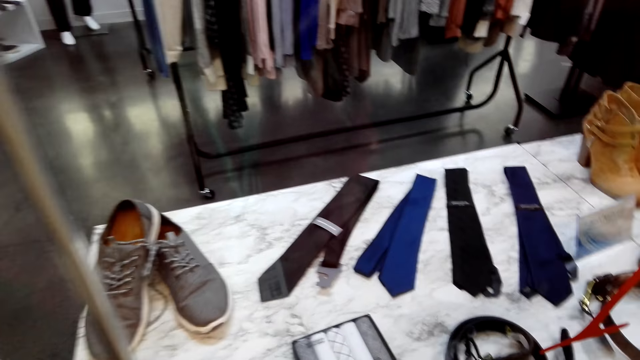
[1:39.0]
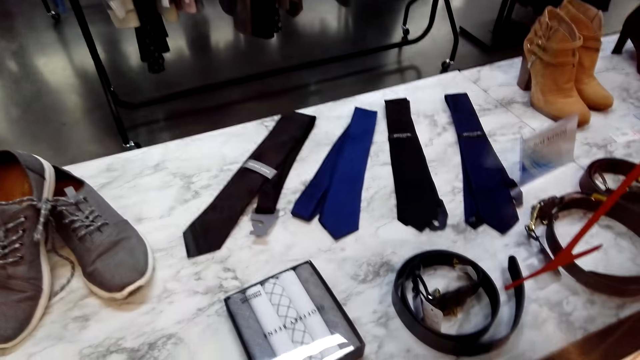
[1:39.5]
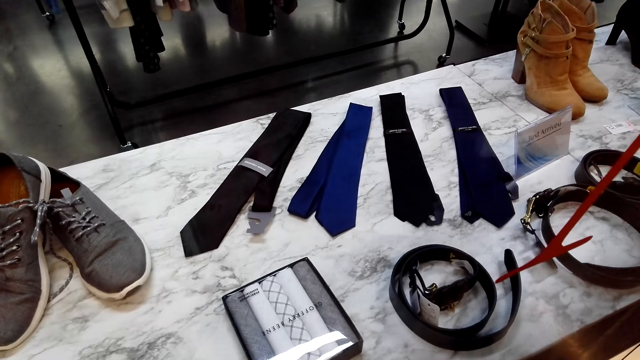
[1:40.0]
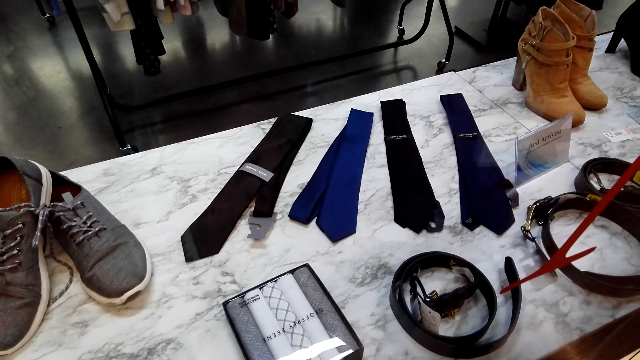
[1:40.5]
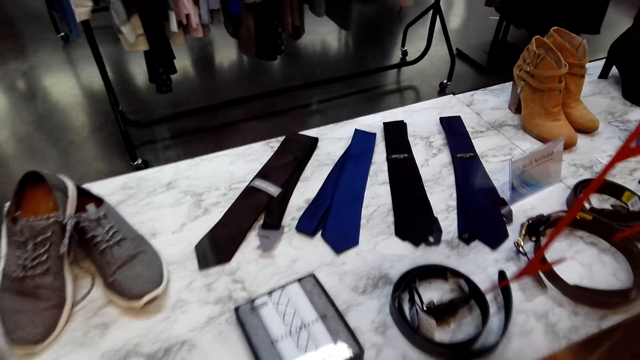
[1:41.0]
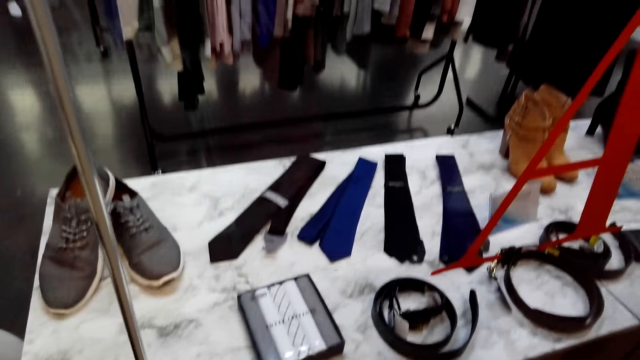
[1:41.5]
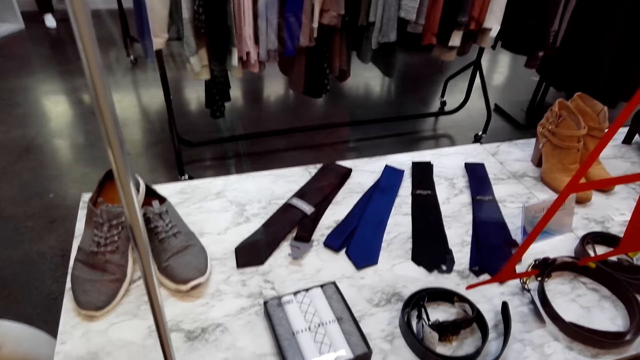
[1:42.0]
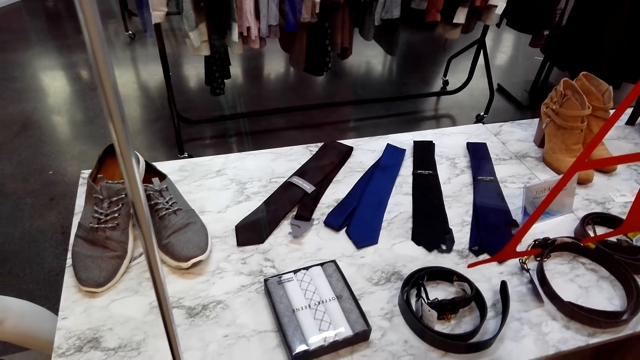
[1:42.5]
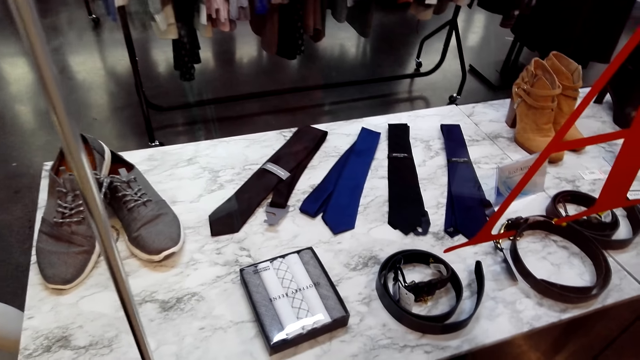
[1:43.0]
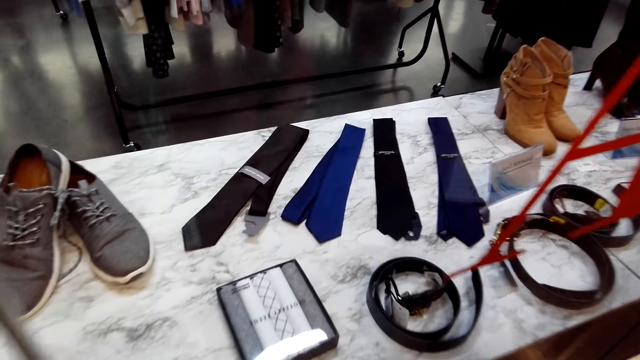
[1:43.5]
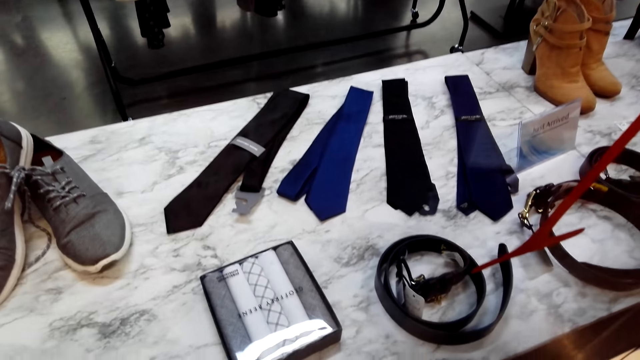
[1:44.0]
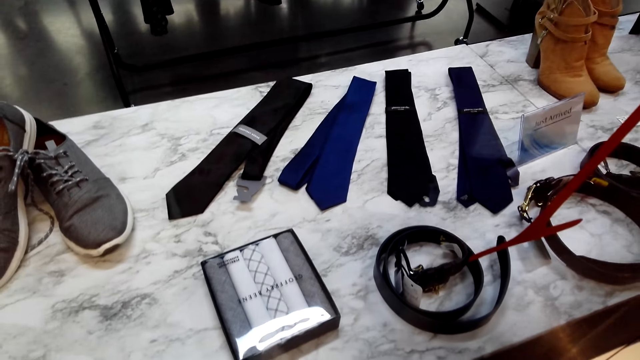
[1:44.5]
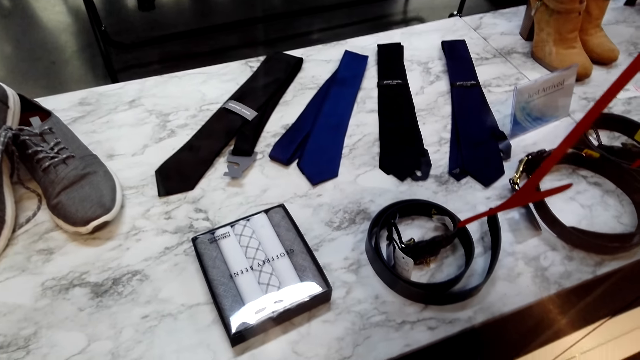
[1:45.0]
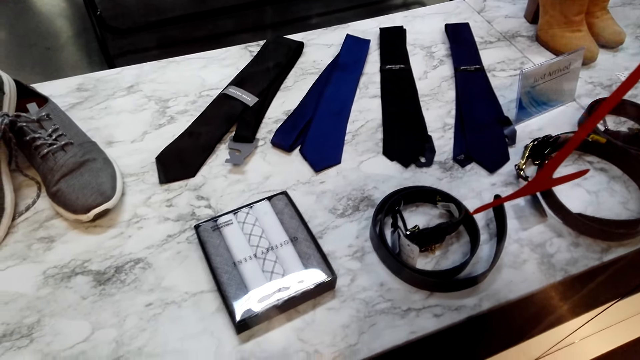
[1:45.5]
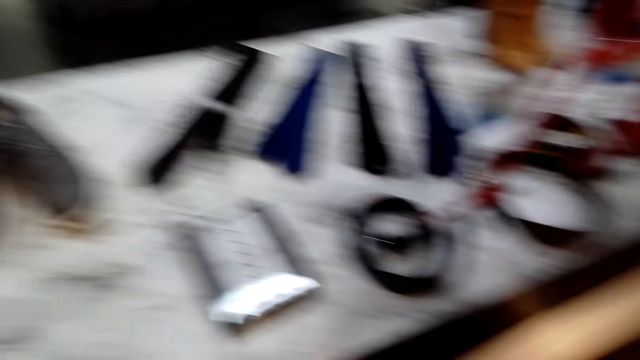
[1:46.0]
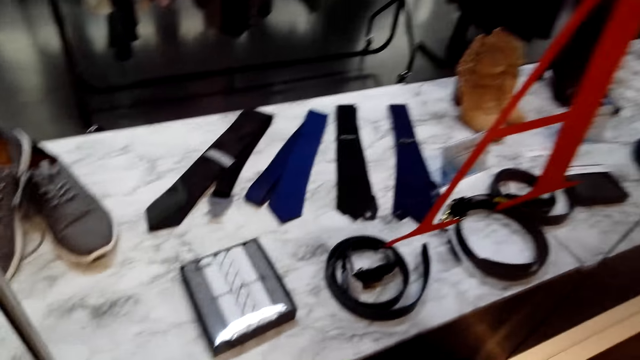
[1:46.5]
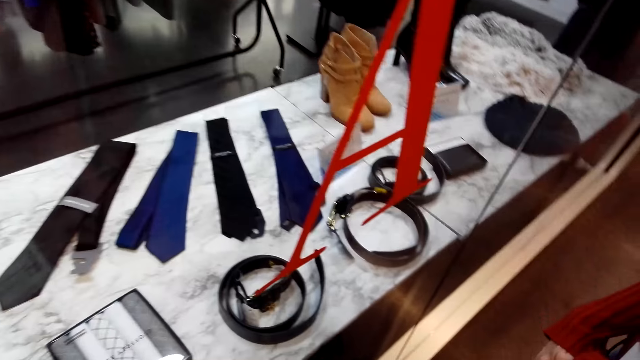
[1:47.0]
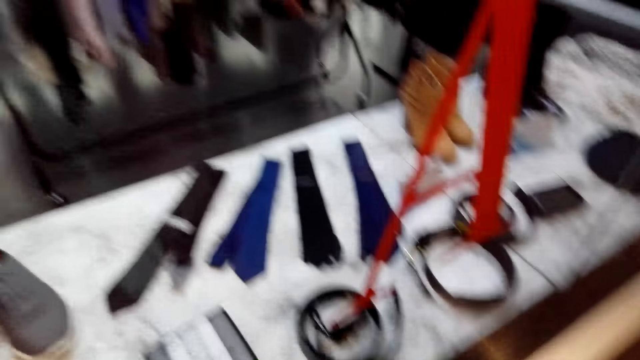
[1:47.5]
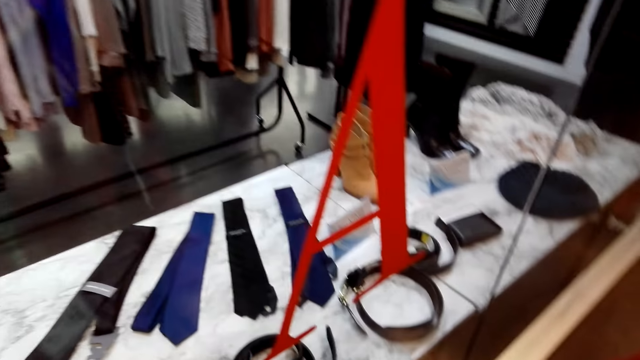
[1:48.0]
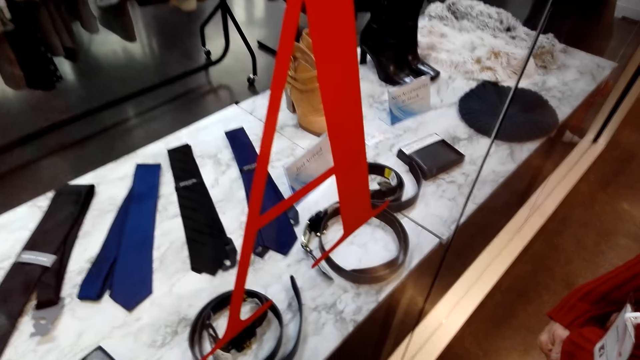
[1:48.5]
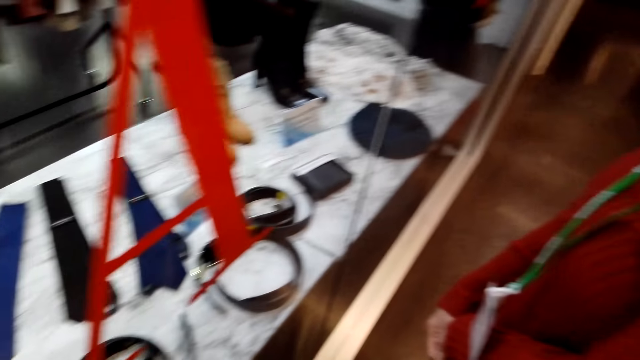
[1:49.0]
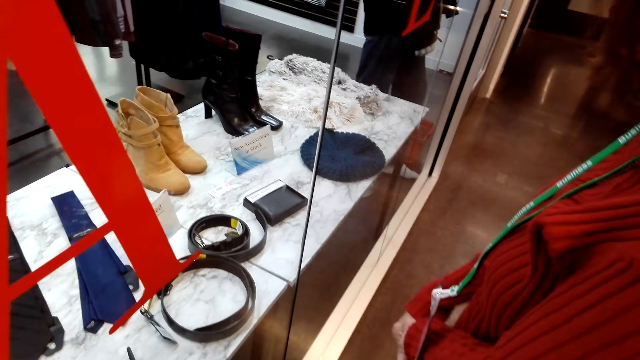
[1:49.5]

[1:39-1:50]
The camera wearer looks around. The lady speaks. The camera wearer speaks to the lady.

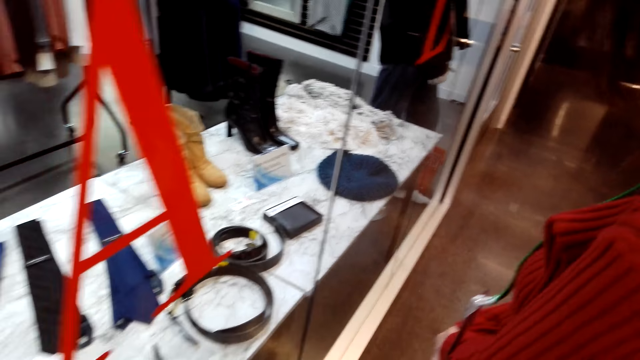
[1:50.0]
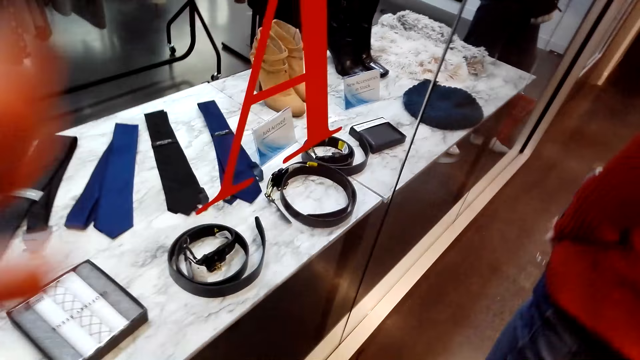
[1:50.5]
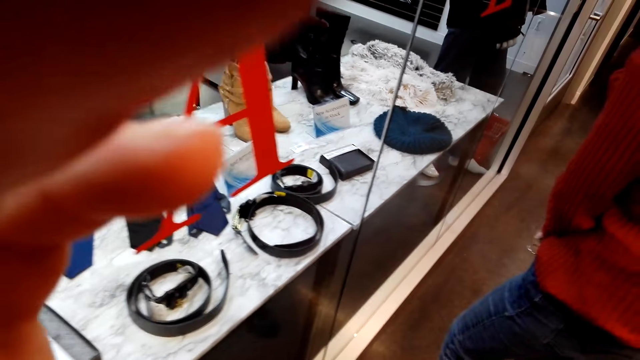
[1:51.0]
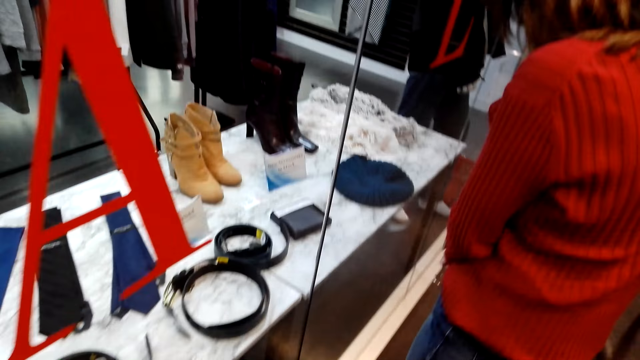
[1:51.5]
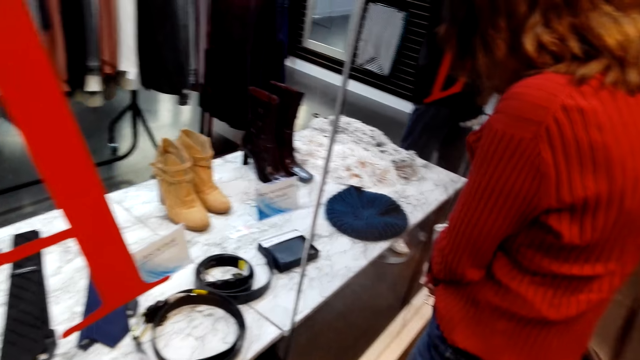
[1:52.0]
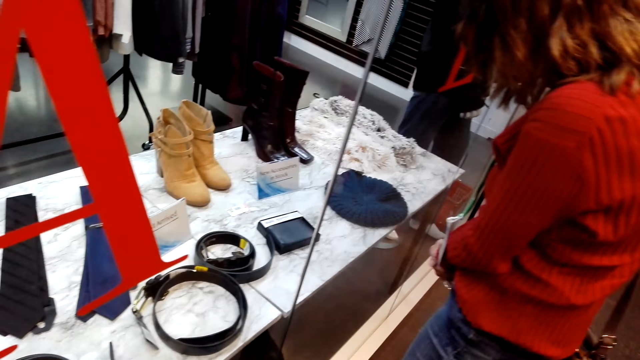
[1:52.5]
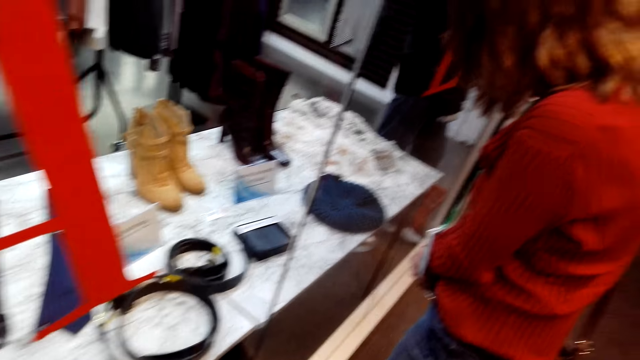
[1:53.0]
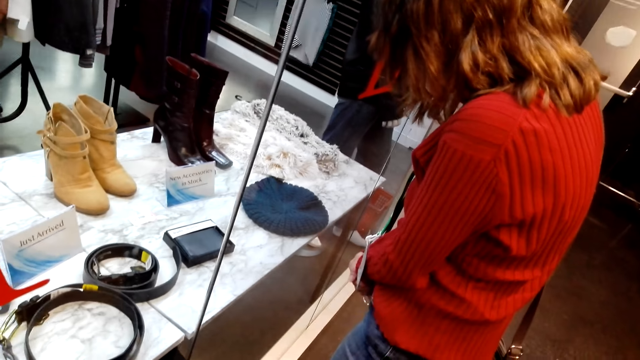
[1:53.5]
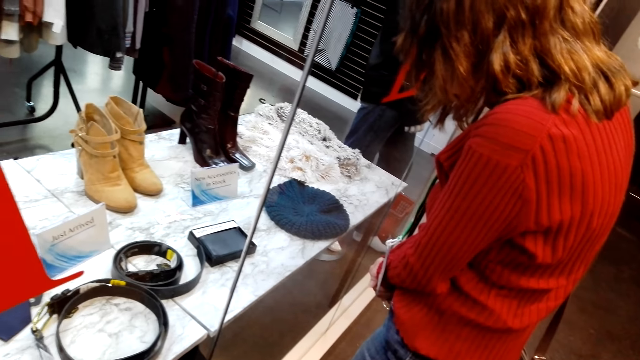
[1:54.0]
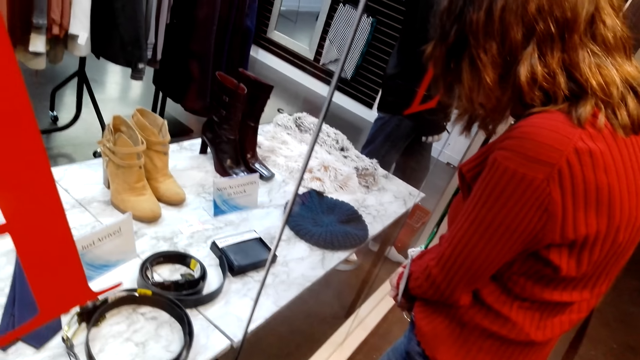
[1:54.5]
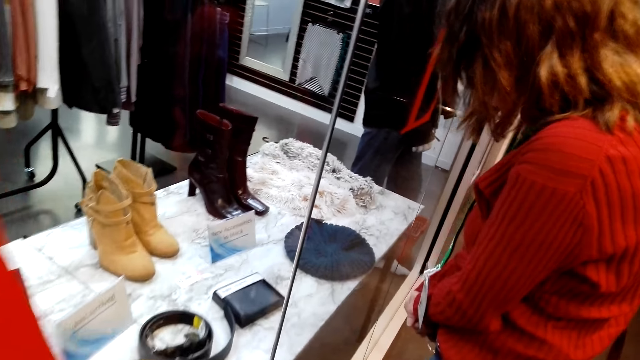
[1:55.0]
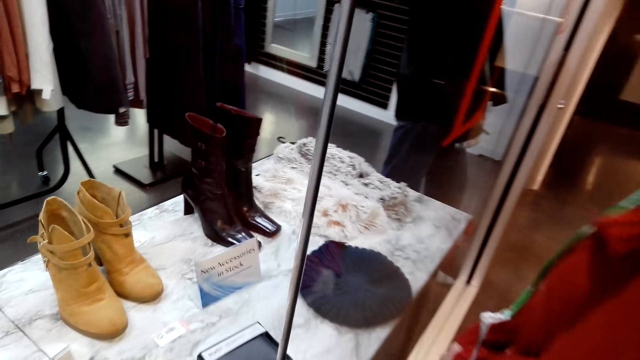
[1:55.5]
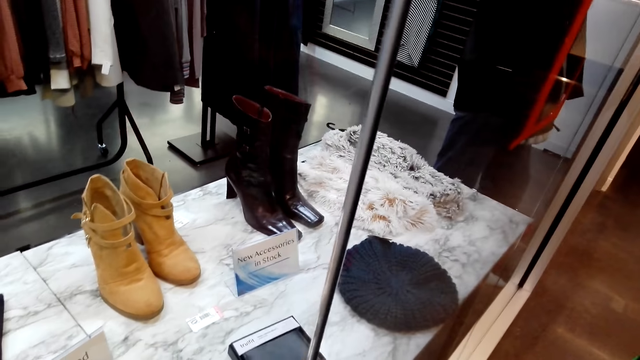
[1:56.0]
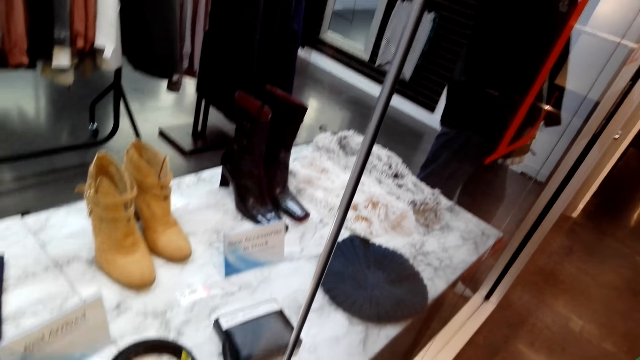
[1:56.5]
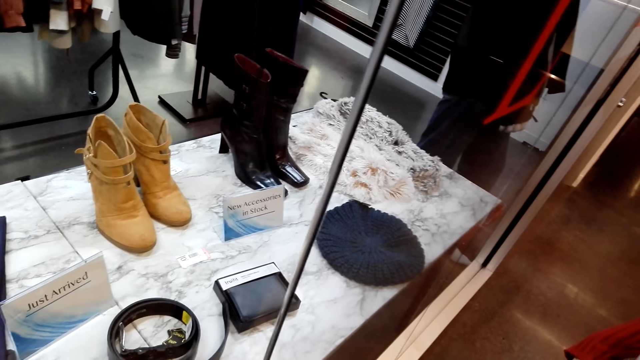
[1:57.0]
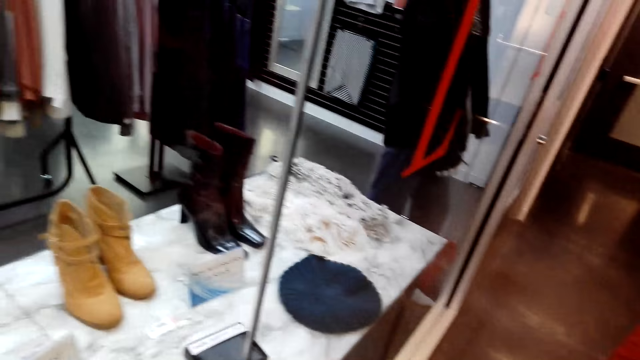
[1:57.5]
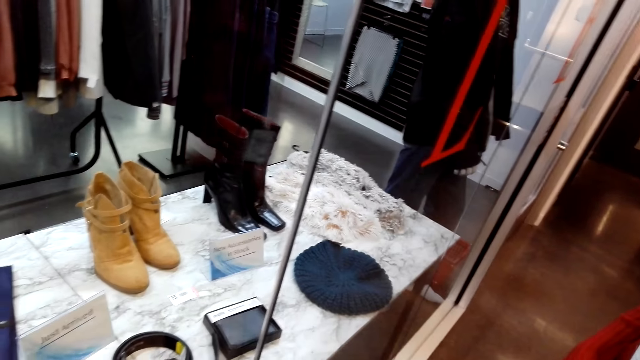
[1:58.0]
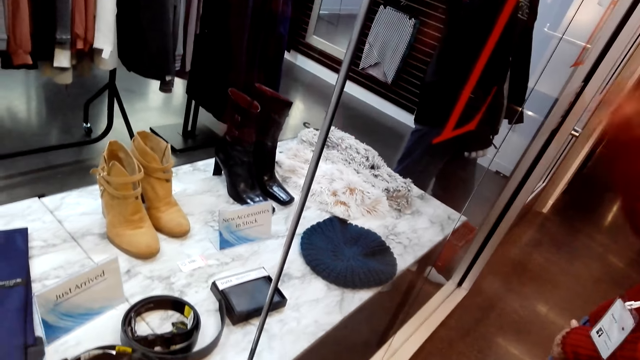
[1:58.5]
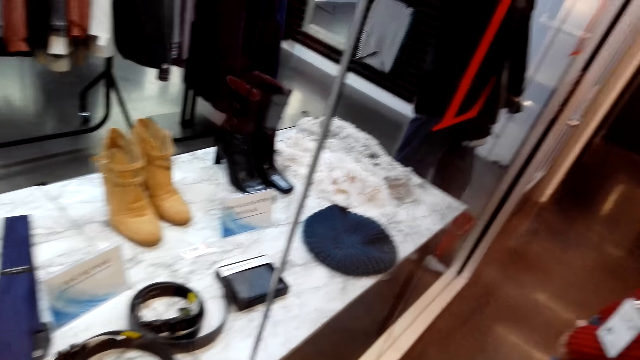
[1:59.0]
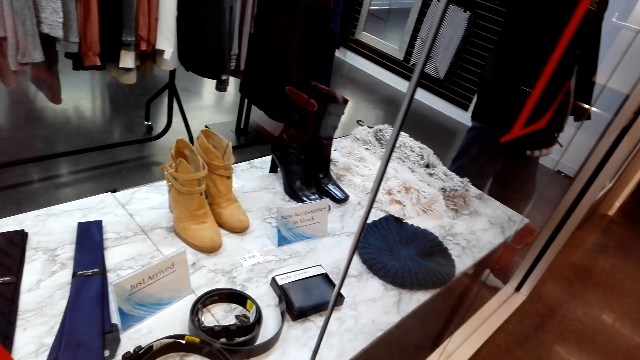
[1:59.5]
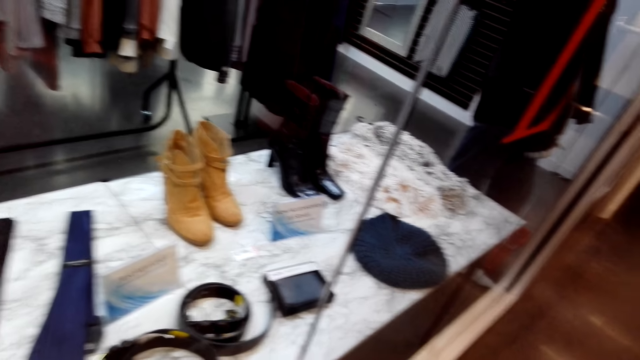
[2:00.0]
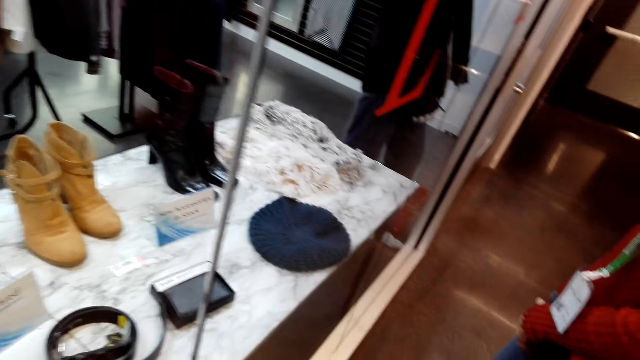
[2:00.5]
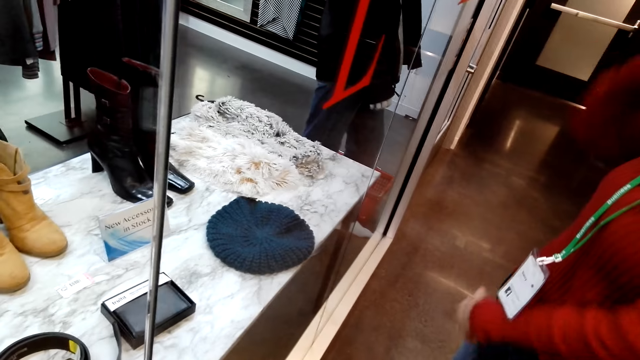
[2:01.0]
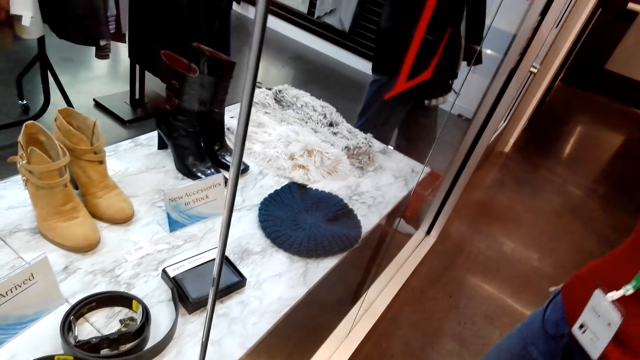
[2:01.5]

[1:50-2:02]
The lady moves around. The camera wearer adjusts the camera and touches something. The lady stares around. The camera wearer looks around and speaks to the lady. The lady raises her hand up to something.
